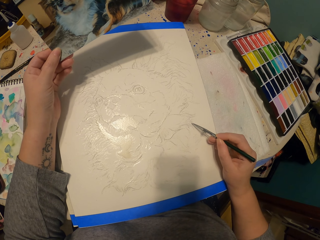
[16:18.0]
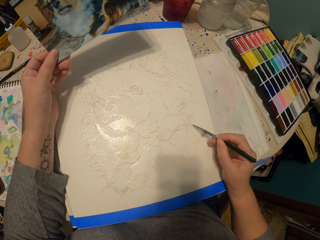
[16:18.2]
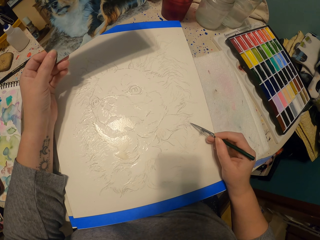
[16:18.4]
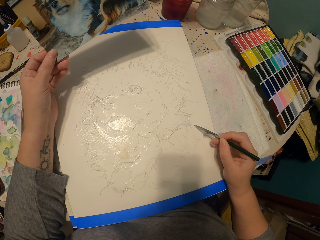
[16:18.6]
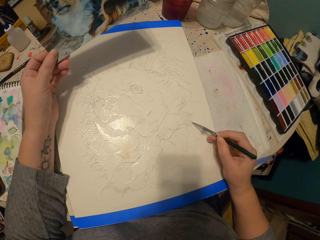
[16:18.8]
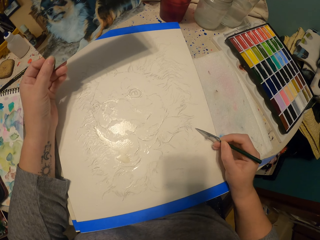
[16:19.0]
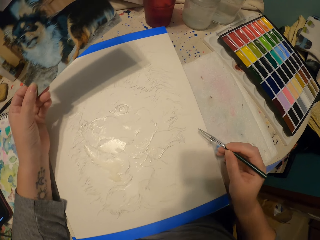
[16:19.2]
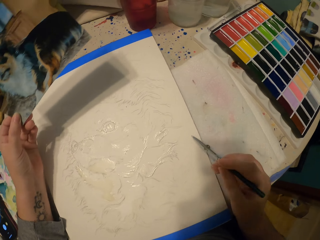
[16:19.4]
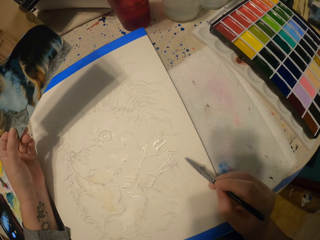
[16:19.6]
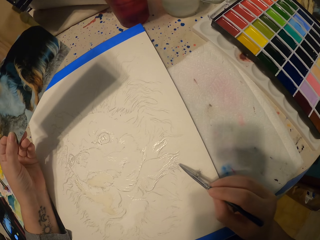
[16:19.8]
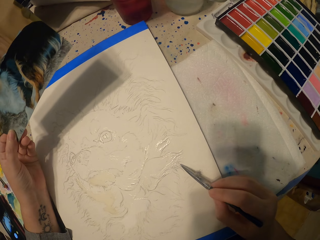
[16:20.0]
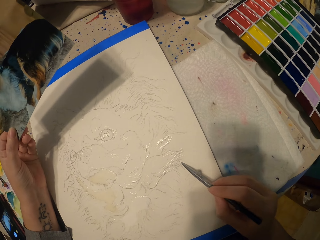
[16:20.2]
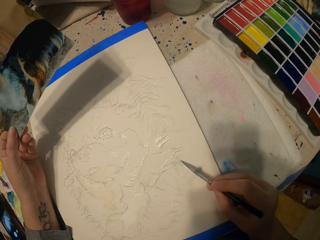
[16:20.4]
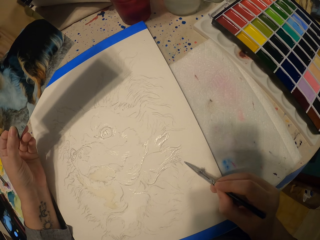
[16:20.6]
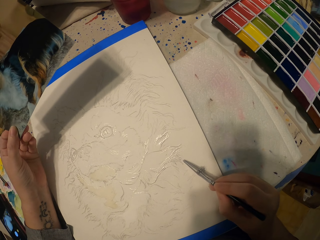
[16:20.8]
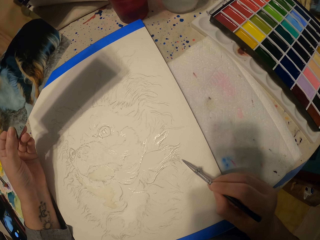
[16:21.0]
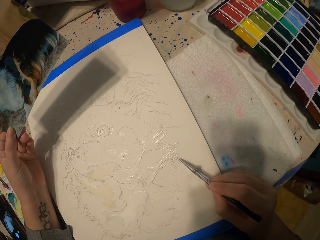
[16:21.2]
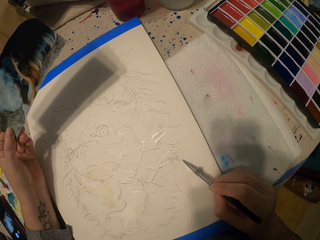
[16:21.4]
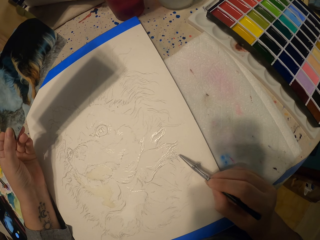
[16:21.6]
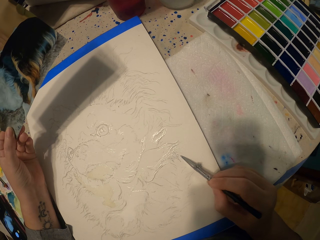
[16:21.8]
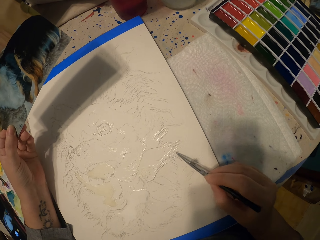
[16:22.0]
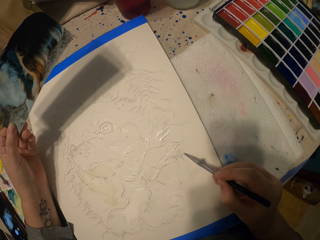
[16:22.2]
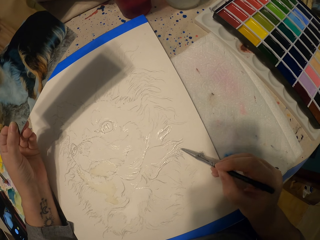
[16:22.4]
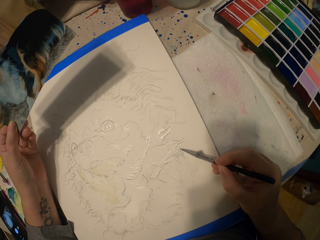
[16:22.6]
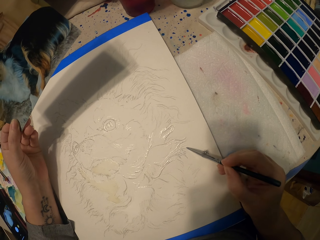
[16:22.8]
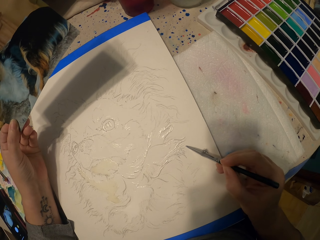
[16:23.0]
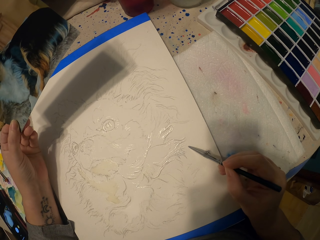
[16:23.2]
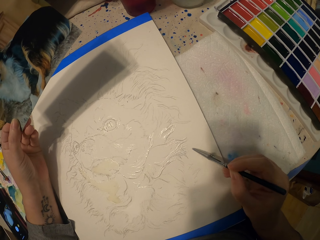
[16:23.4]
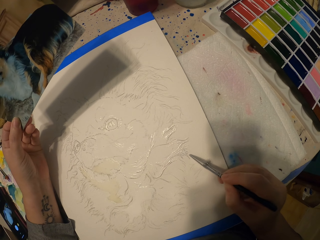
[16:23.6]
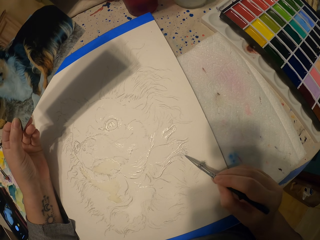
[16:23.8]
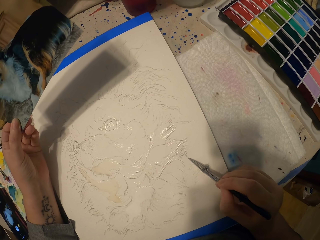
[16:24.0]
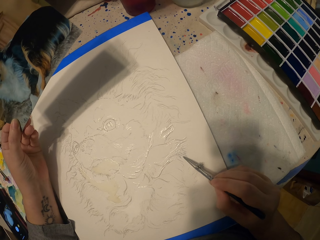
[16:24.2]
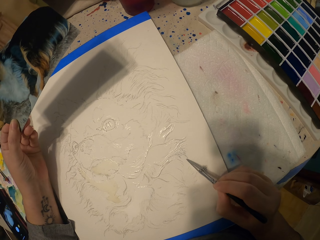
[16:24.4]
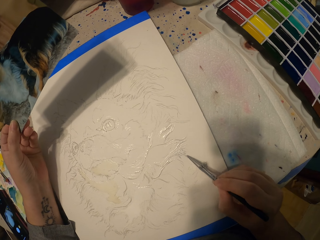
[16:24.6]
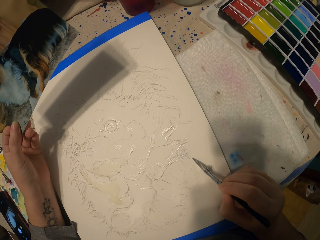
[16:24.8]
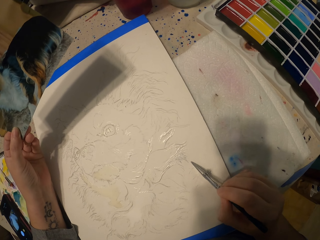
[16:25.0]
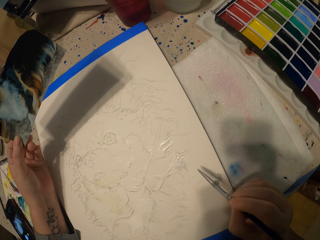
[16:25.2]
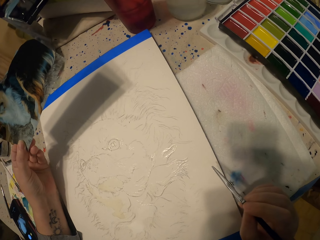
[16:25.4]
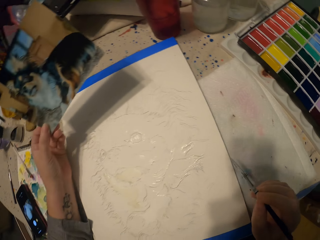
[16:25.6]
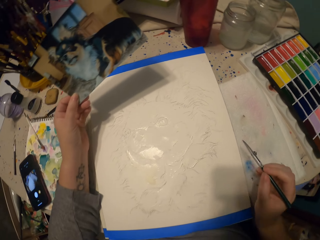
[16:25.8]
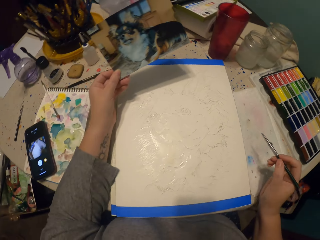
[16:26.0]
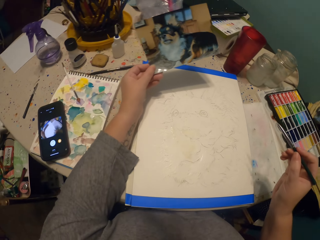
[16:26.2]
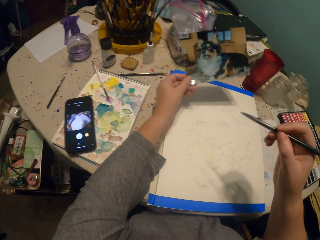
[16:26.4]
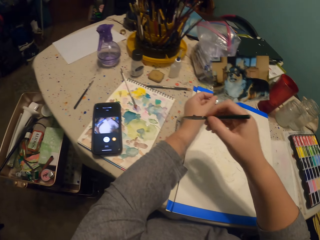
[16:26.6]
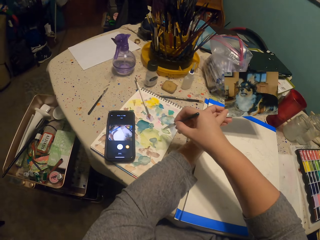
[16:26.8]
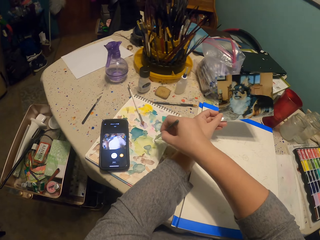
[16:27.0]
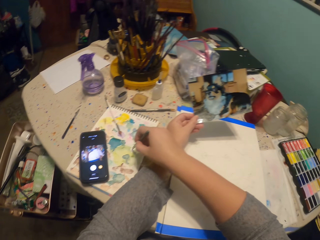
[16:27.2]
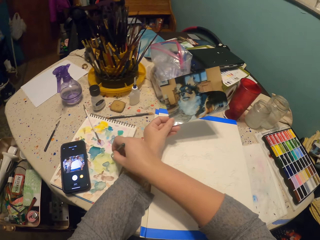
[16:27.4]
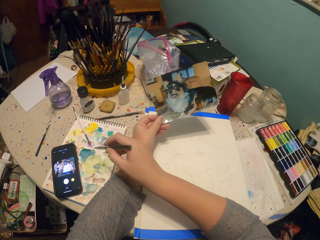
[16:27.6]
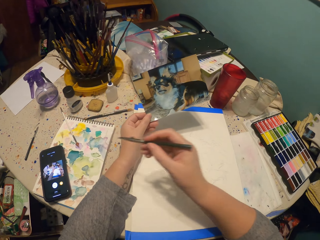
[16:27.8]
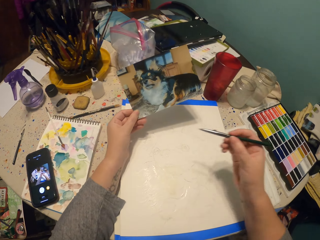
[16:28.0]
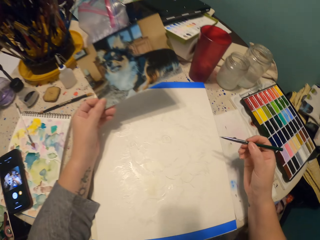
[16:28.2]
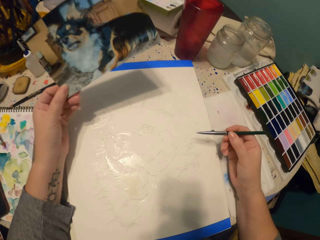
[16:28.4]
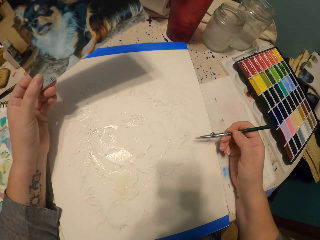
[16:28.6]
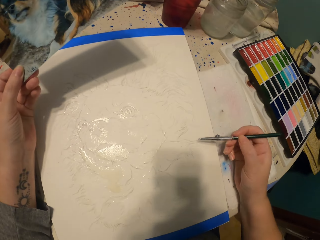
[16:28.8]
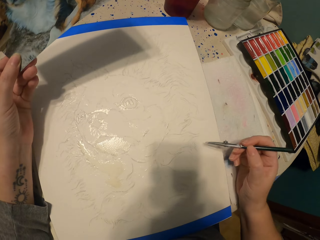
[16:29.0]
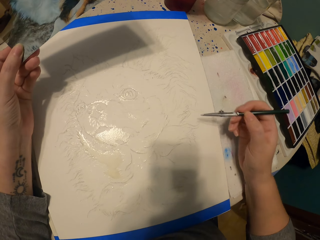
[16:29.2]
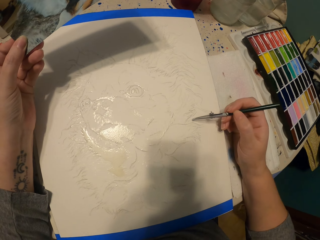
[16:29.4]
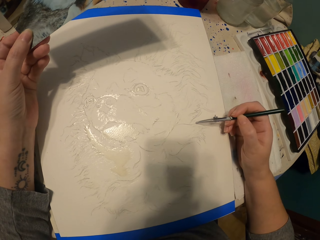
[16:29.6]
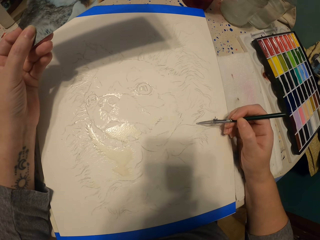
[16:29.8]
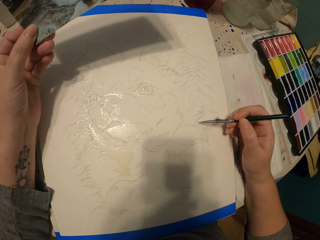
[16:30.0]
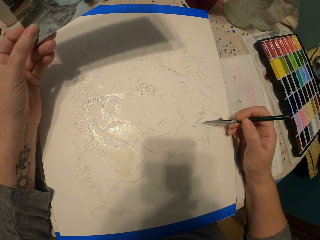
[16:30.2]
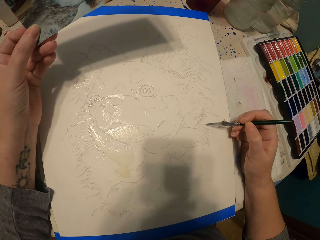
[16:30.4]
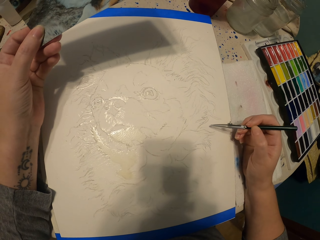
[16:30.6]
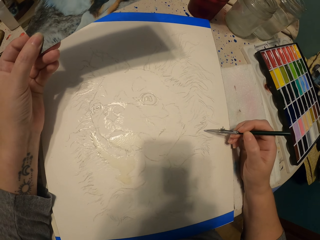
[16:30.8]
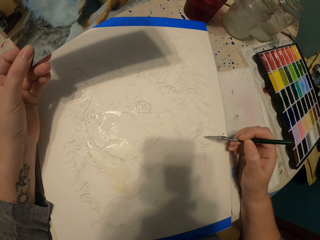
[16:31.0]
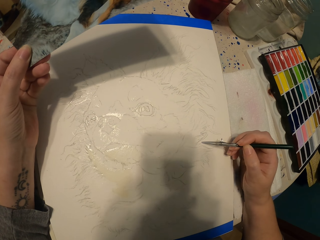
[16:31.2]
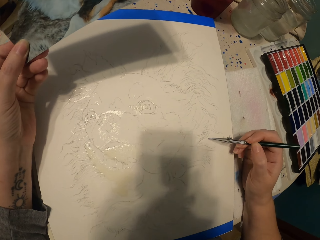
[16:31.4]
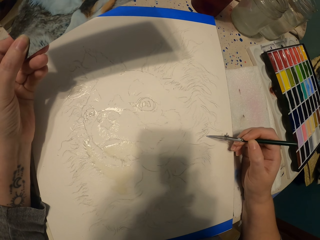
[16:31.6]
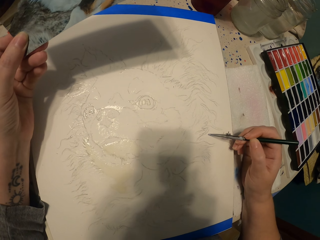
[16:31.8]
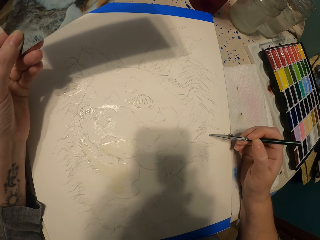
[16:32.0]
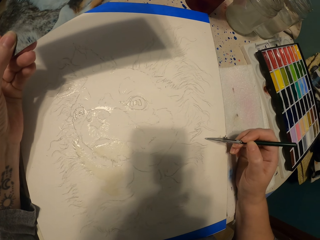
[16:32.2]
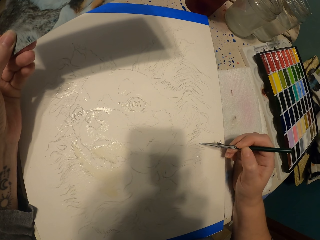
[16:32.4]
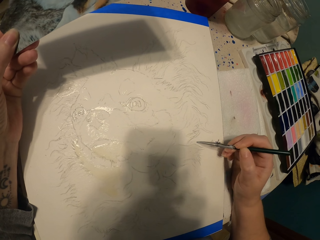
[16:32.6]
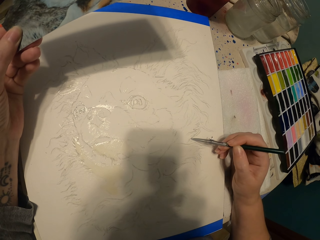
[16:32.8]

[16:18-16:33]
The camera wearer dips the painting pencil in the ink. They paint a picture.

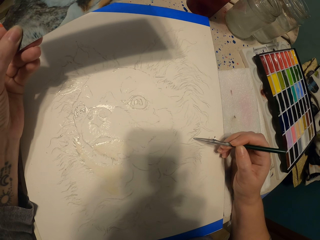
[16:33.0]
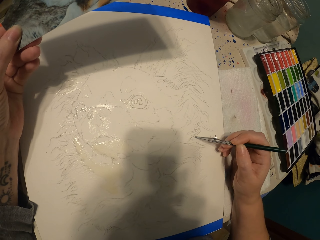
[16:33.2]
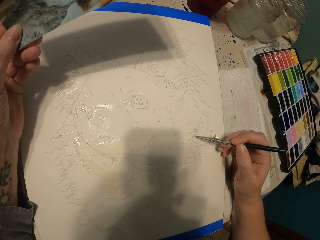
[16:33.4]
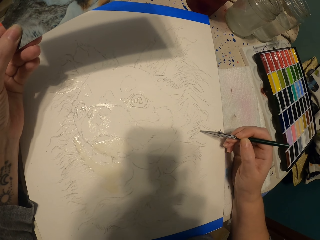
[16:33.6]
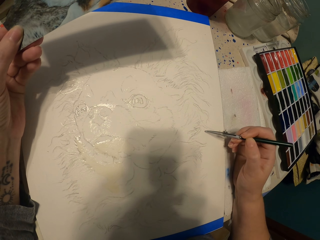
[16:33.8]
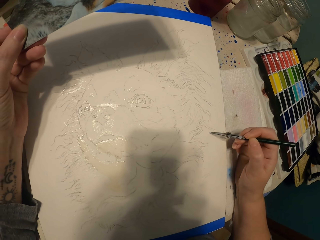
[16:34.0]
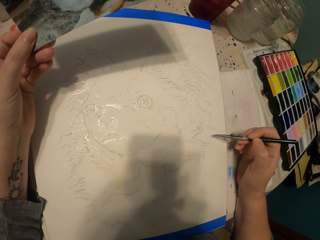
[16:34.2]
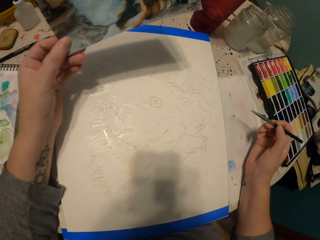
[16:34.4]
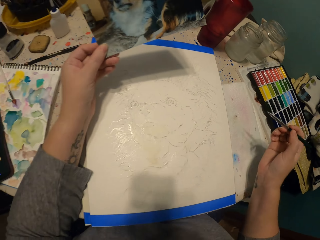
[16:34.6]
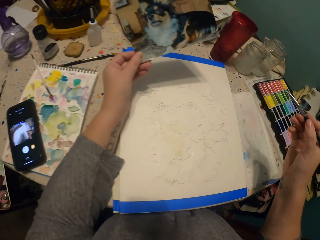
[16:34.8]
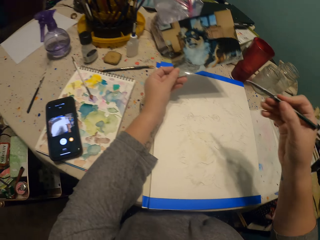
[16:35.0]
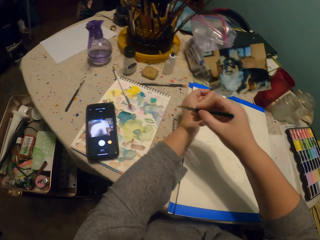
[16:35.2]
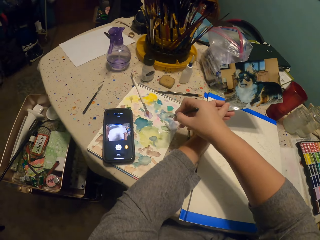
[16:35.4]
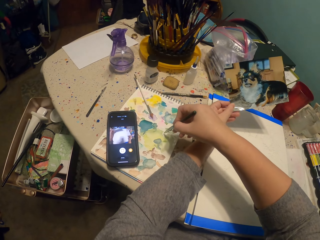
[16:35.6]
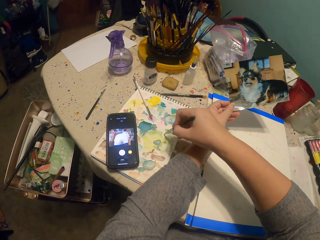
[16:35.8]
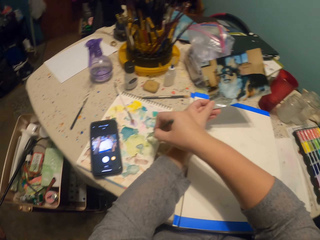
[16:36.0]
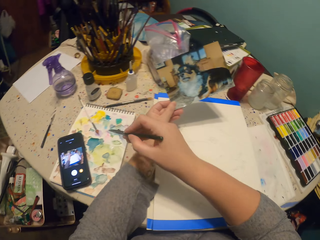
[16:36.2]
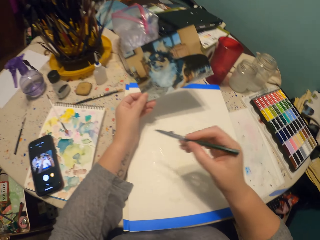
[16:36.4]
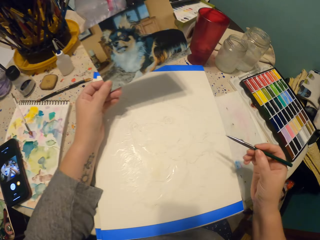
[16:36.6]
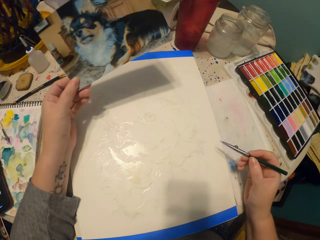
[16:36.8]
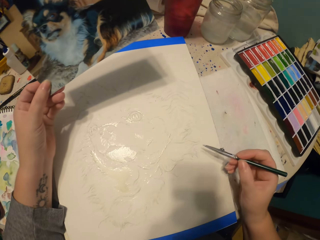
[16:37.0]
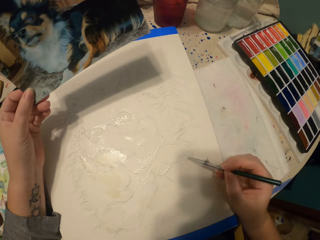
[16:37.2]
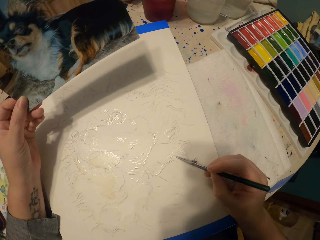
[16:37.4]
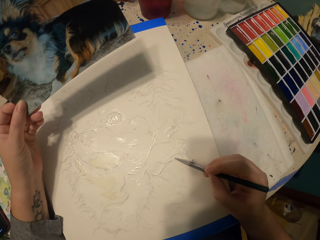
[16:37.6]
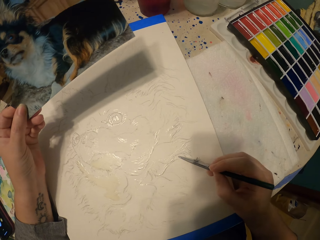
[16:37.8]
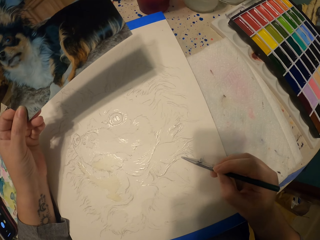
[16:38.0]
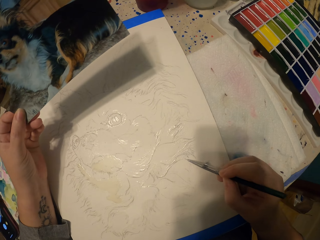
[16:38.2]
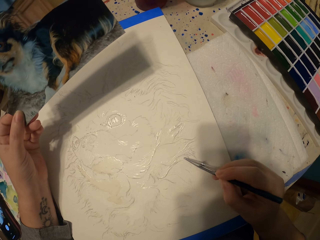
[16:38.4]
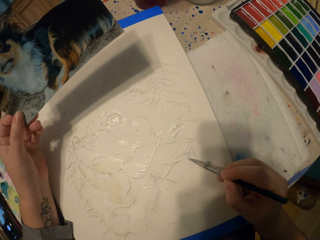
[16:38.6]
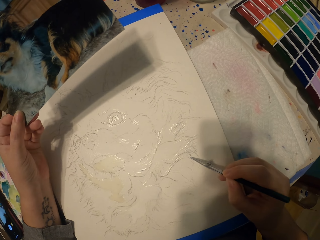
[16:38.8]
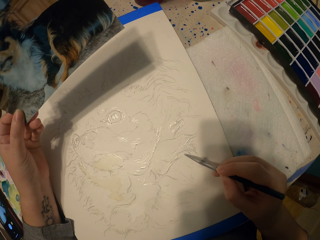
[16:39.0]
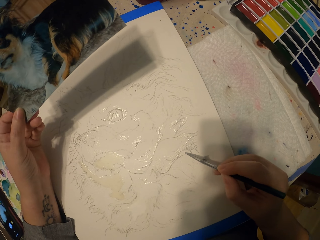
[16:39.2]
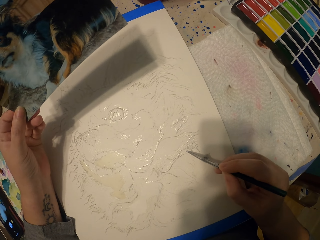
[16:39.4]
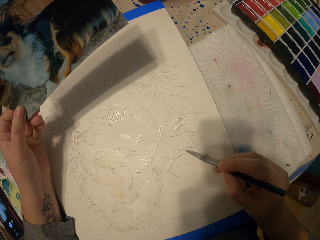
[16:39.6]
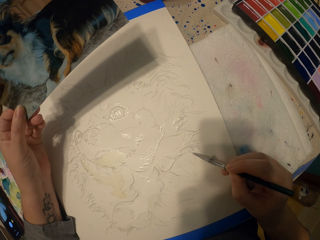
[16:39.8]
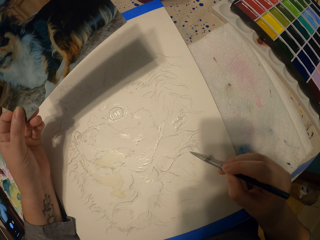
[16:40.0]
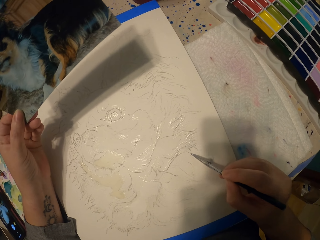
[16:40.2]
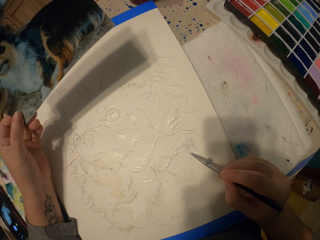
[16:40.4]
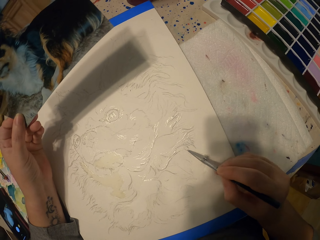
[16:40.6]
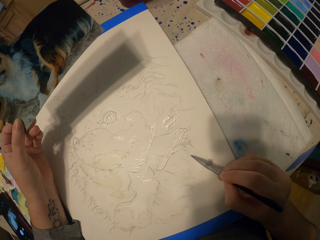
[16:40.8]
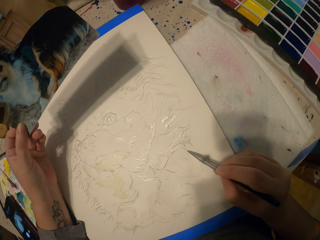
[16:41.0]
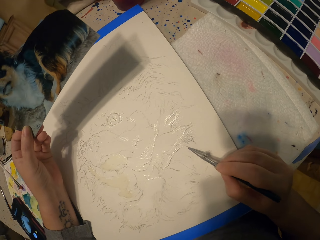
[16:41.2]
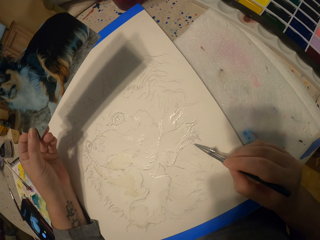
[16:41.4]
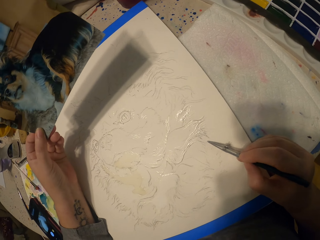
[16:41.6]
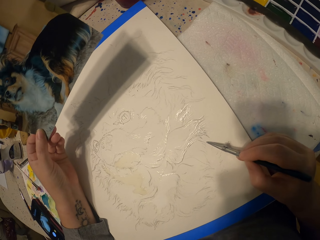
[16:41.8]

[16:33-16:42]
The camera wearer puts his round brush or painting pencil in a color. He paints a picture.
